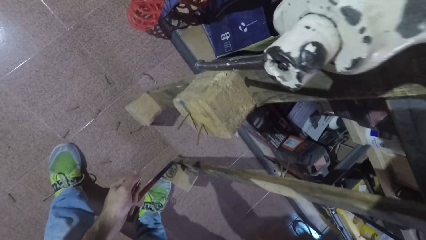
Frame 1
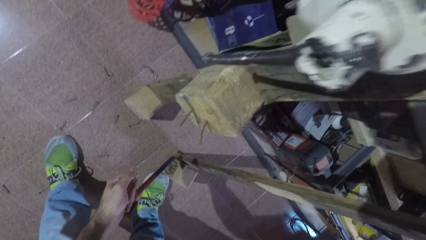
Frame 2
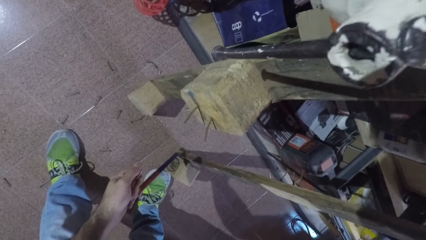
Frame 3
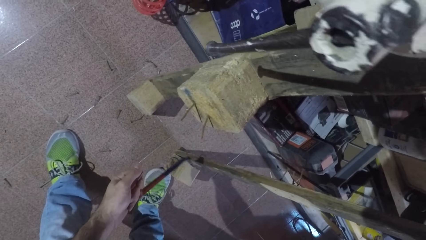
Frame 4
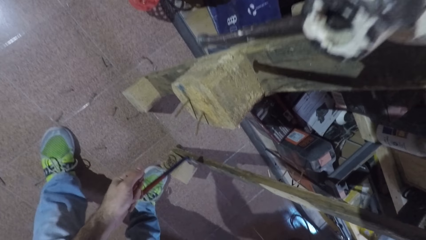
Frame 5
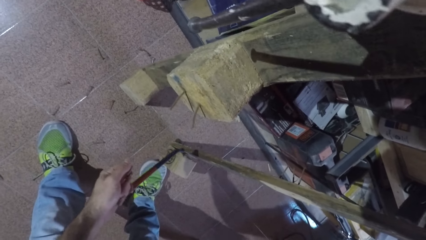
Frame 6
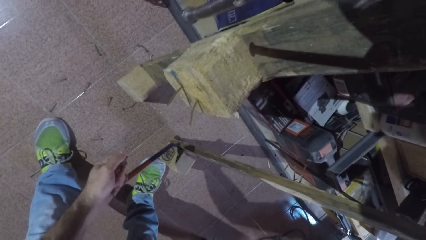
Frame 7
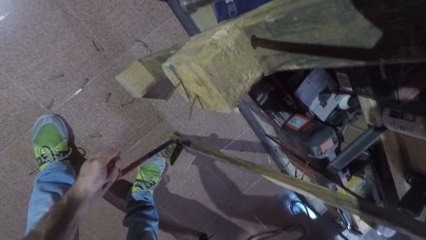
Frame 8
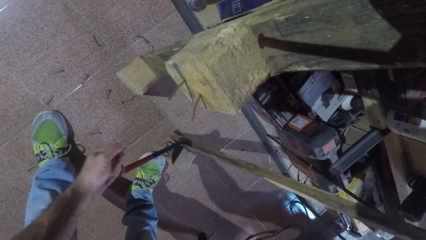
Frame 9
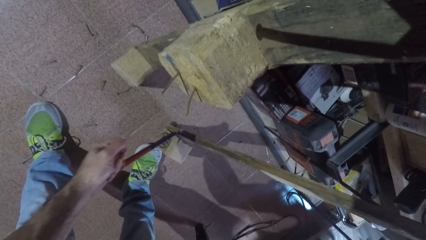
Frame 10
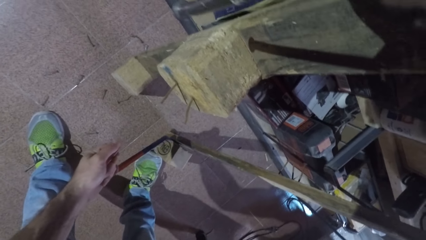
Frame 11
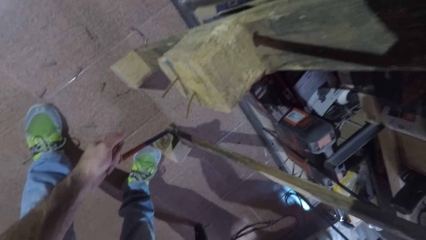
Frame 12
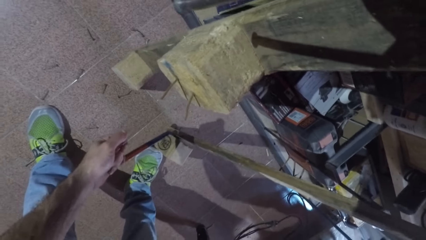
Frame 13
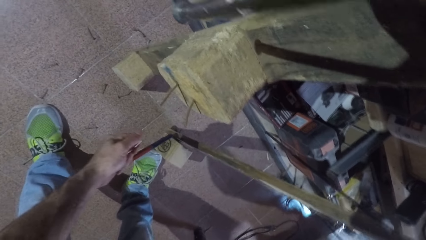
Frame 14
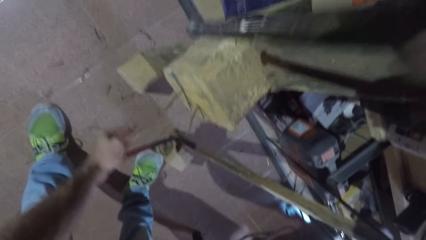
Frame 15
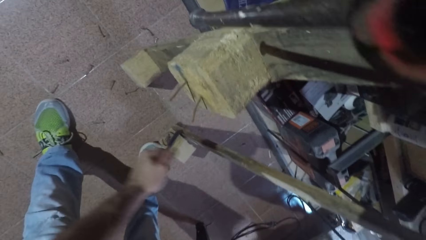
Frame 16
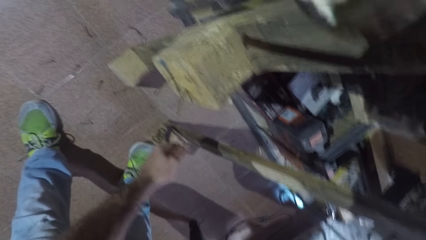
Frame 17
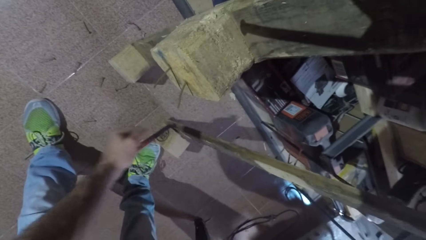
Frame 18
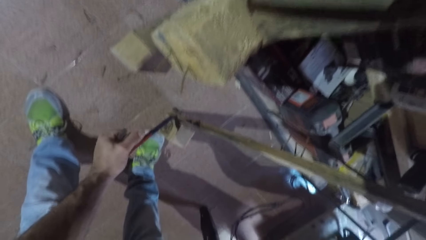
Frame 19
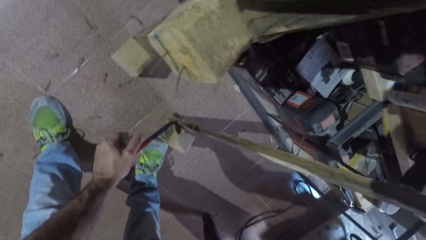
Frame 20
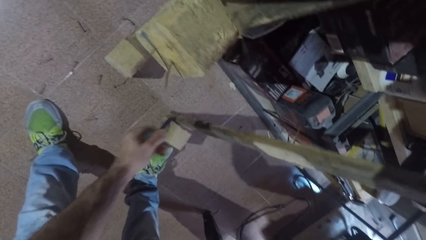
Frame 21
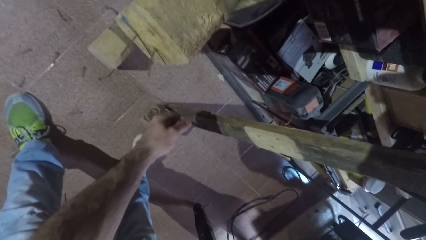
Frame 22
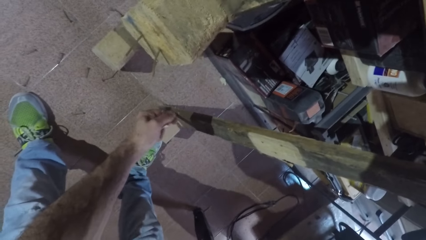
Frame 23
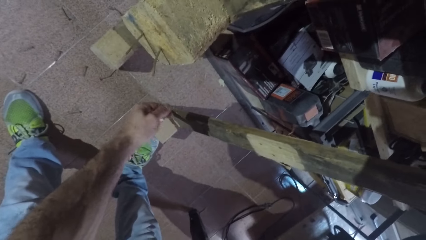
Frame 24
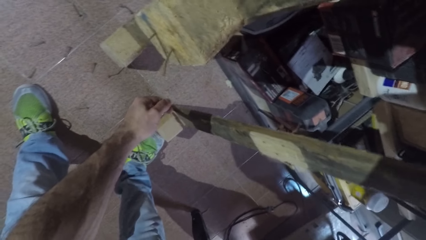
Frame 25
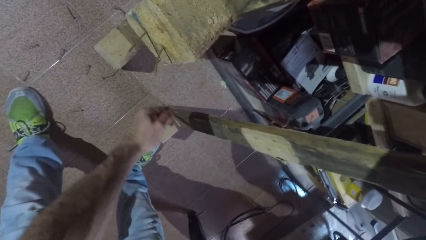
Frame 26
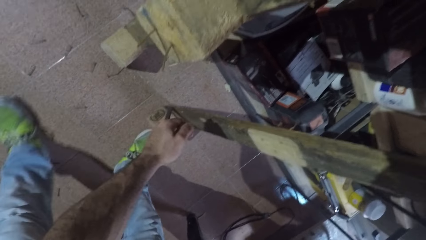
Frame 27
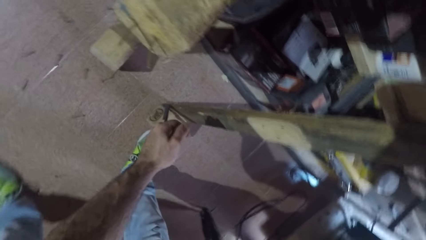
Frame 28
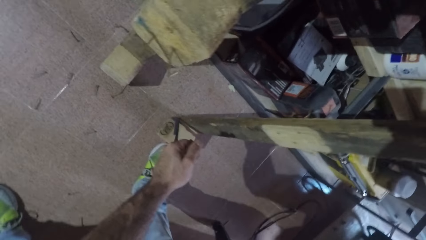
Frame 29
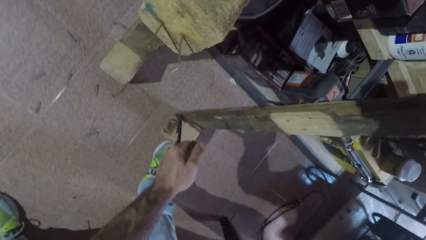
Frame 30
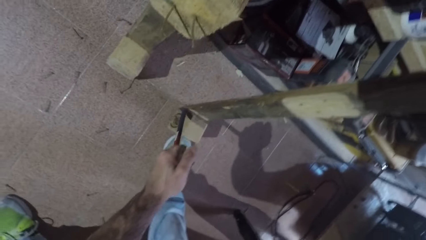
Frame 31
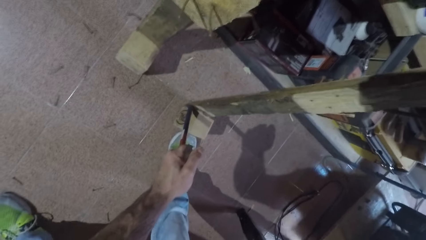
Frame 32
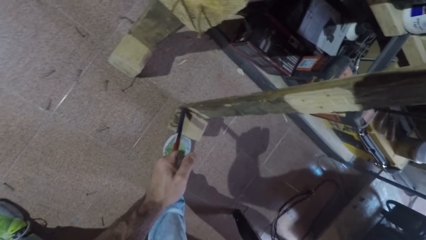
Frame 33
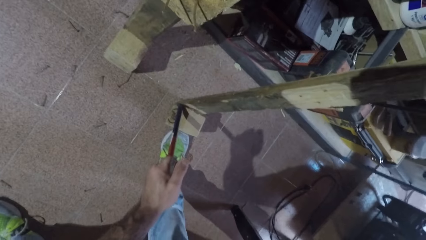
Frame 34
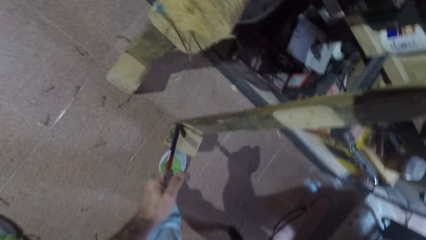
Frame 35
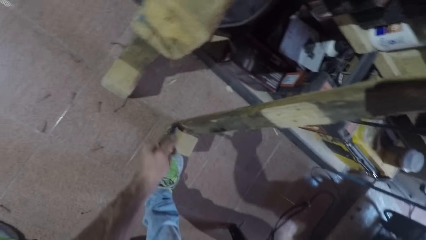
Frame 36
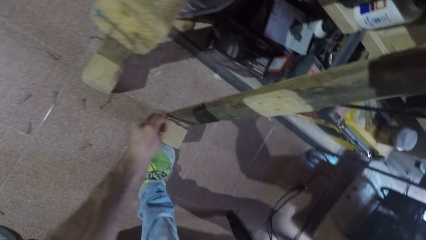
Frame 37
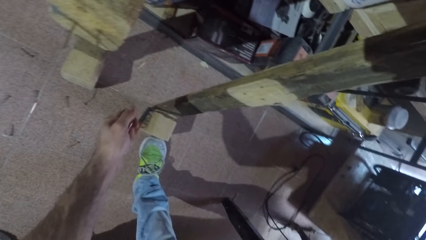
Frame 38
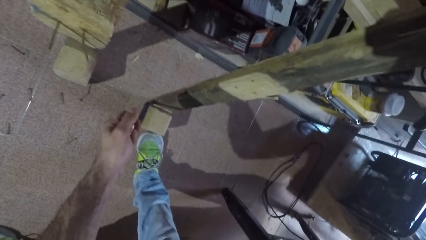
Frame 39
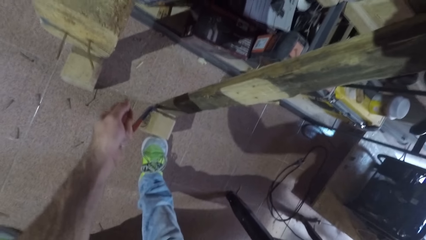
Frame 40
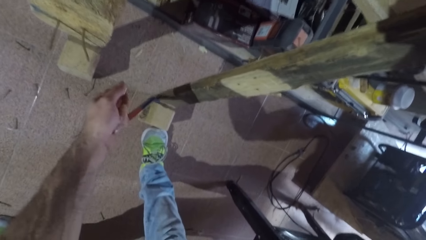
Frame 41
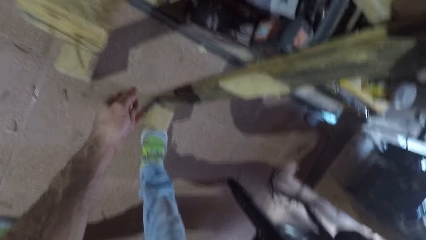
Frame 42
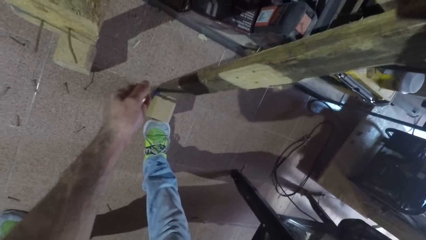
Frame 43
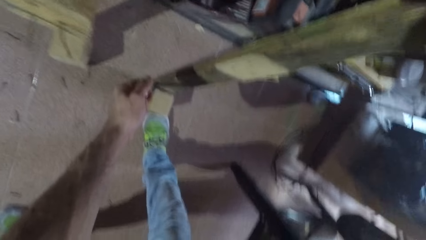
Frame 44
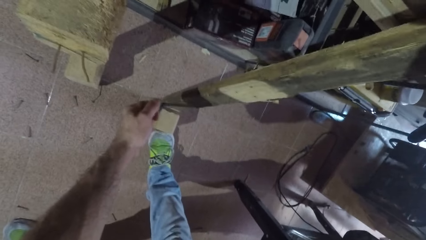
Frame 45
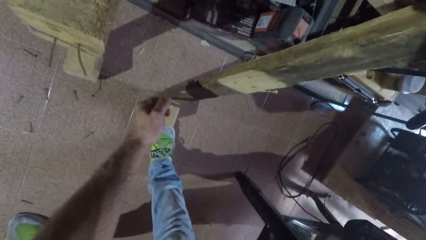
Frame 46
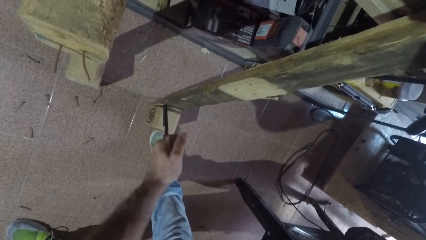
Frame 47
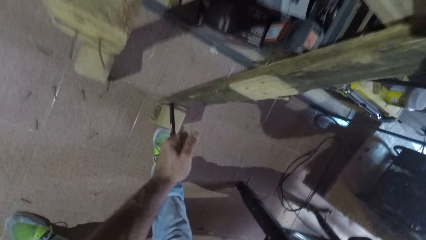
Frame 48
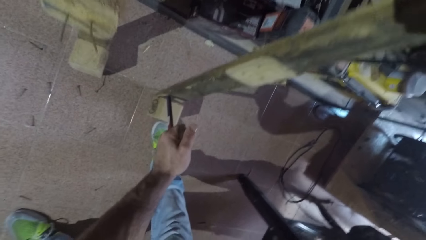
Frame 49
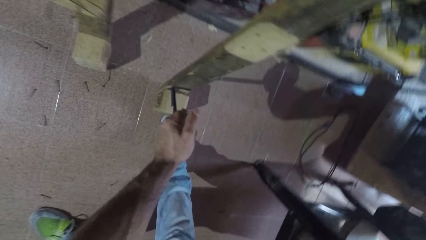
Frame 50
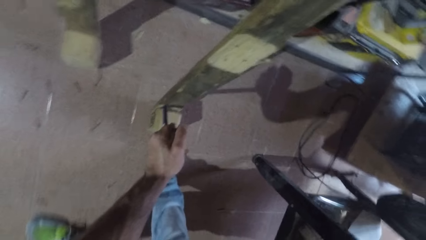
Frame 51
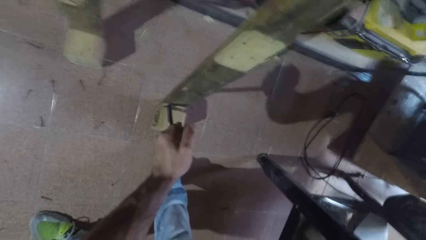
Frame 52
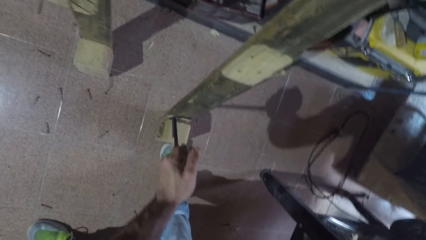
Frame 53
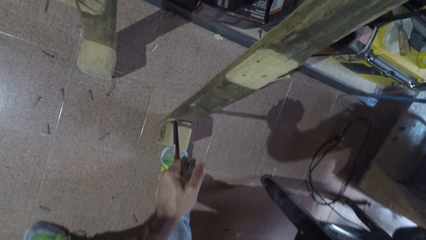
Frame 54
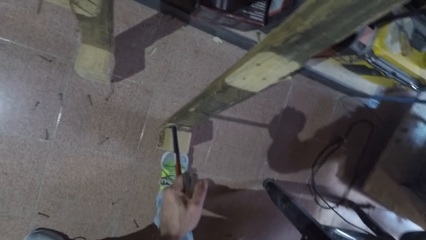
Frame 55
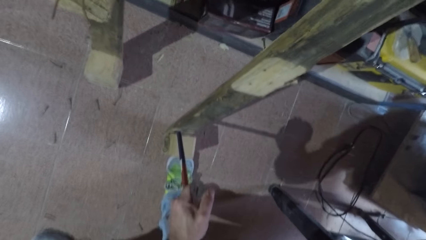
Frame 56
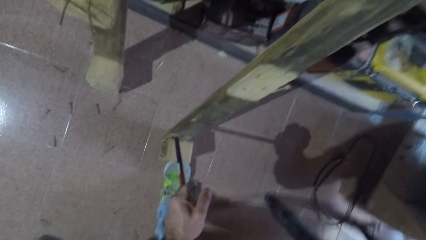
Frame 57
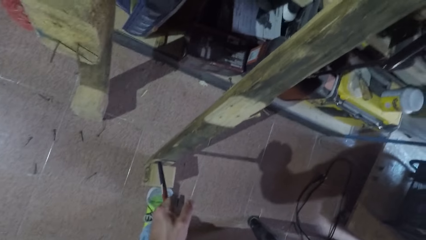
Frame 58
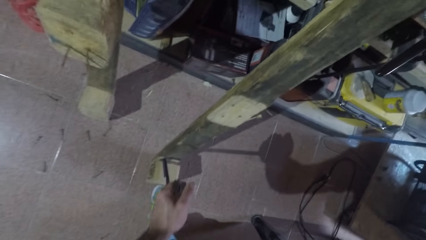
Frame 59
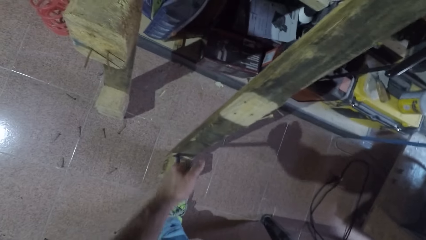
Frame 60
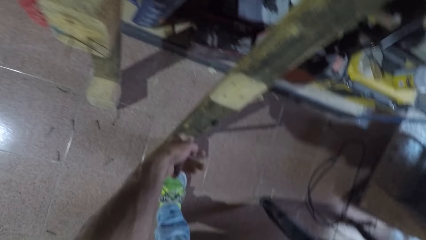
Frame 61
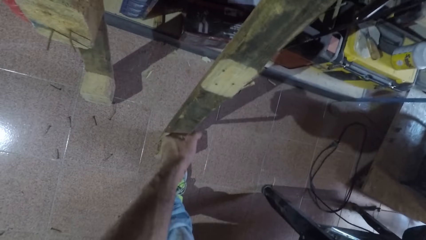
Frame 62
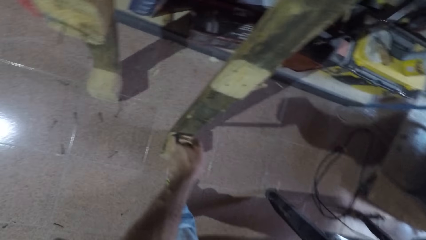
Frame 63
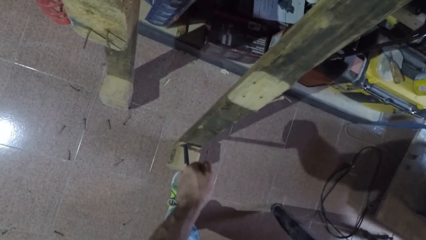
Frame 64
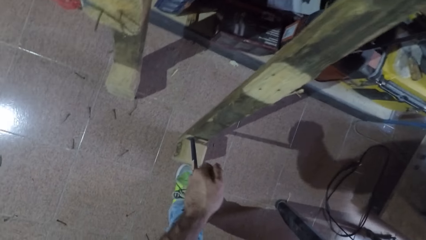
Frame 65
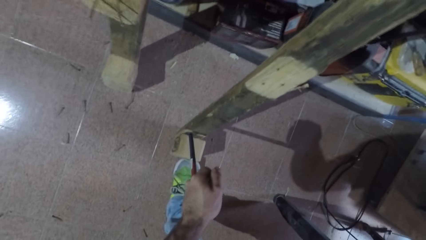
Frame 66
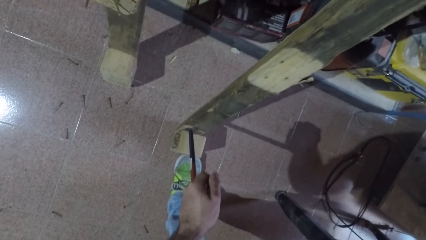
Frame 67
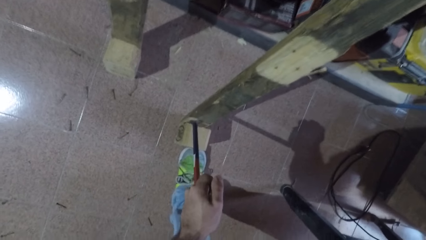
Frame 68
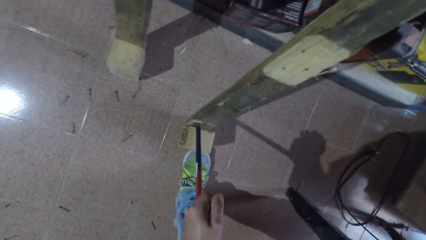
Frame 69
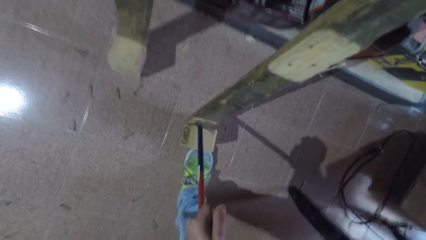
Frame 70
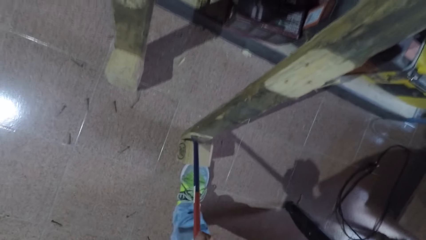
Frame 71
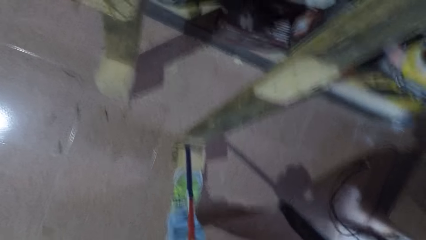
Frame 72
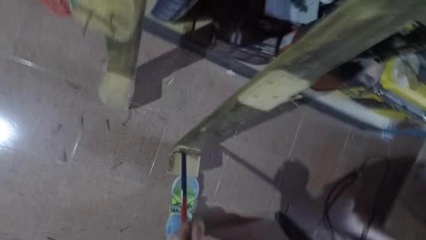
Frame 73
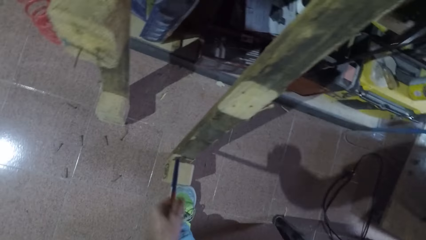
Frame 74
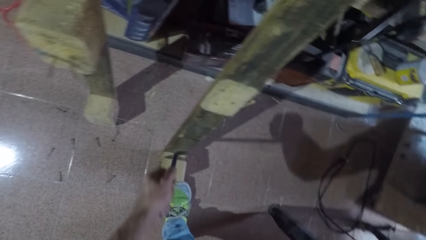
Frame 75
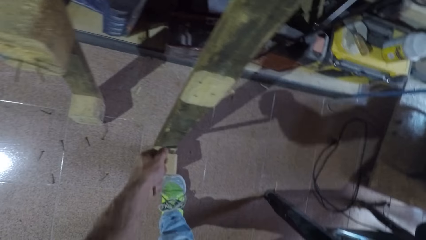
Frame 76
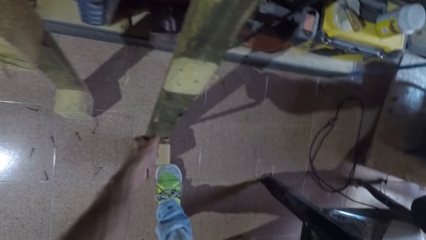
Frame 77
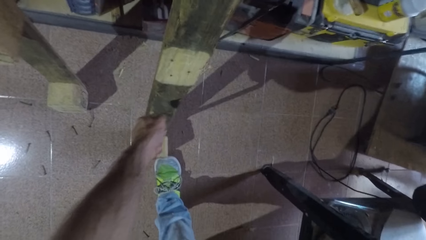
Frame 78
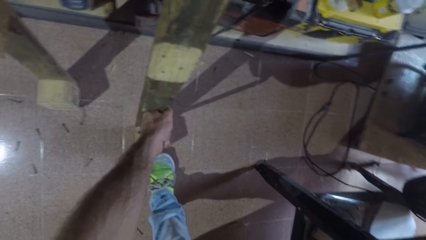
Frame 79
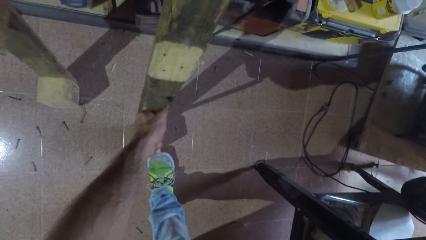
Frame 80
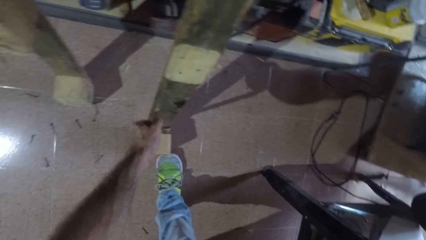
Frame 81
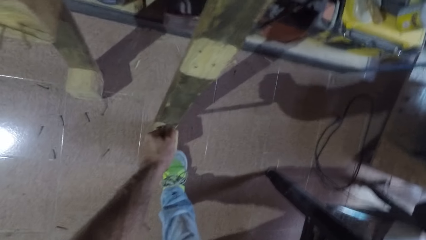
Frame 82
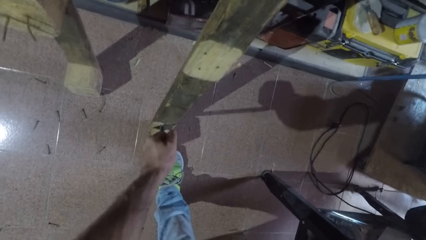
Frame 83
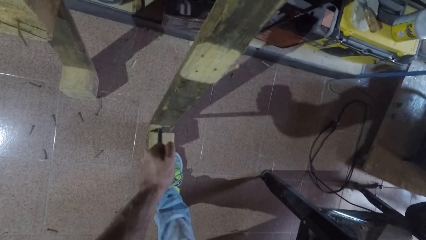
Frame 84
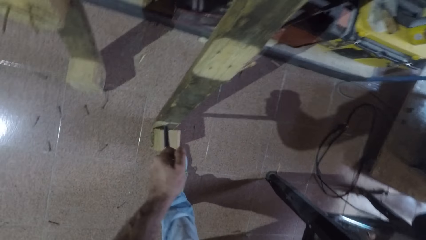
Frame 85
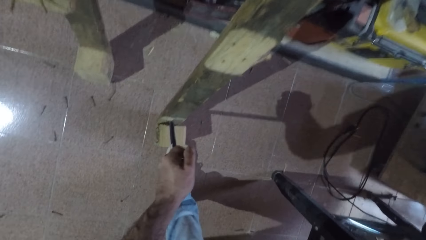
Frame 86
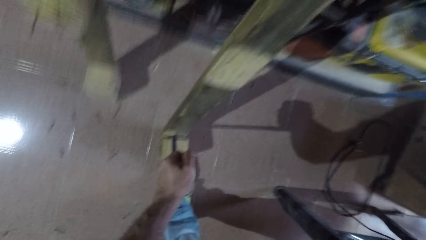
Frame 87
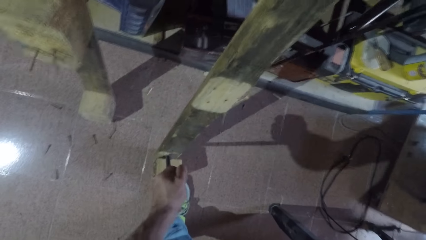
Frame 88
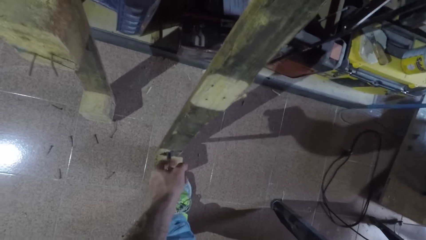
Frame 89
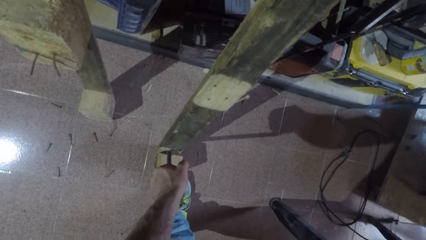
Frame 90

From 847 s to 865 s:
The camera wearer inserts the hook in the wood. He pulls the wood cube from the rectangular wood with the crowbar with his left hand. He pulls the wood using the hook.
